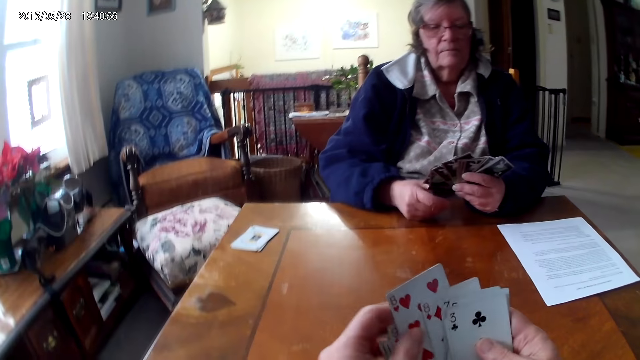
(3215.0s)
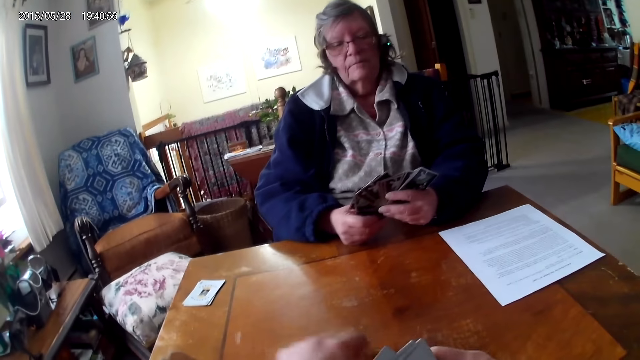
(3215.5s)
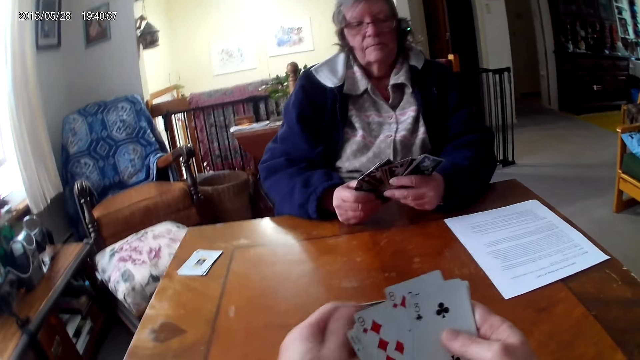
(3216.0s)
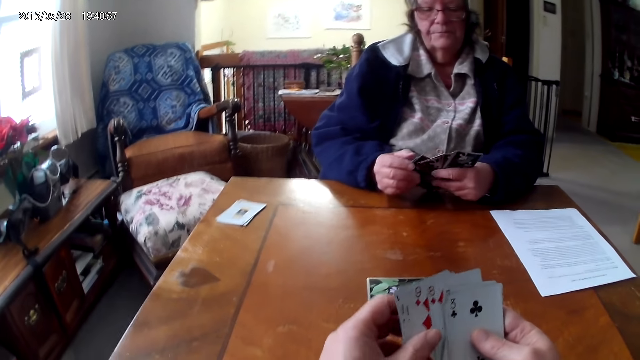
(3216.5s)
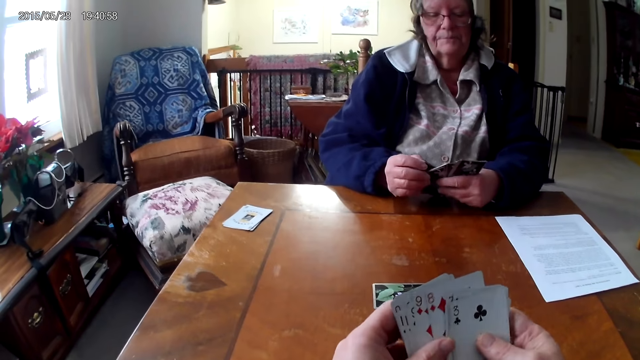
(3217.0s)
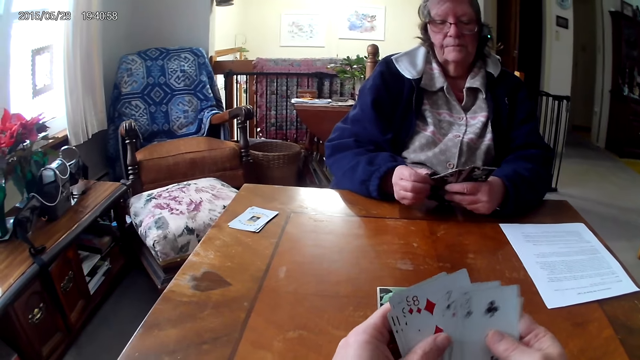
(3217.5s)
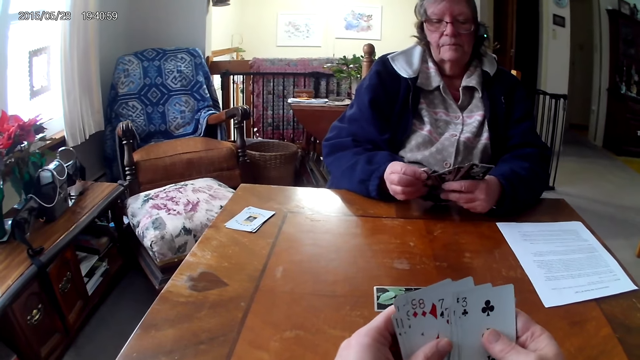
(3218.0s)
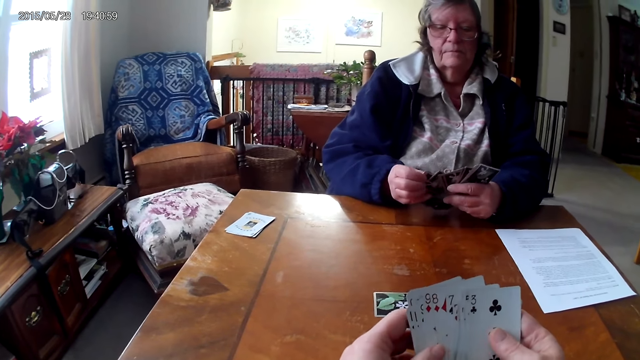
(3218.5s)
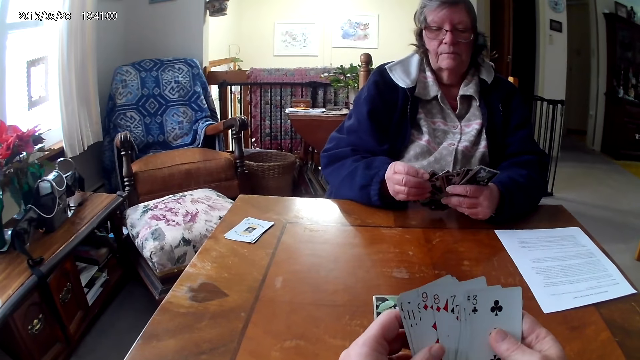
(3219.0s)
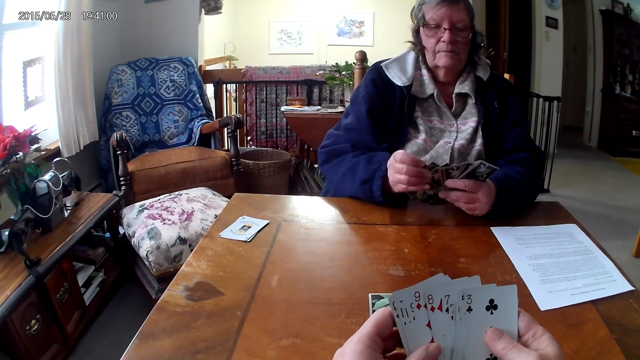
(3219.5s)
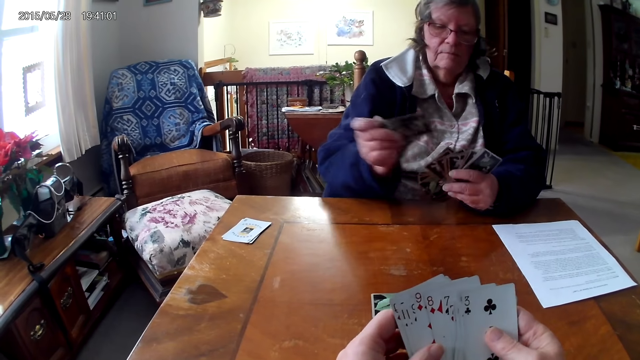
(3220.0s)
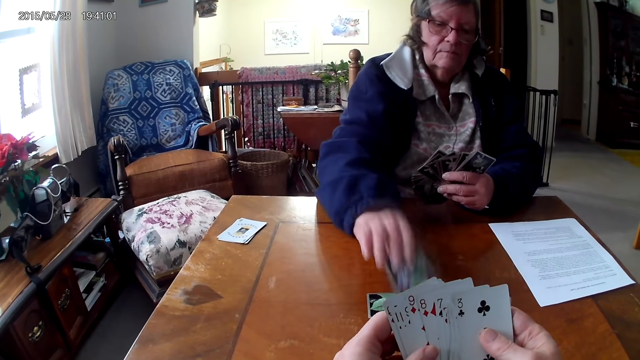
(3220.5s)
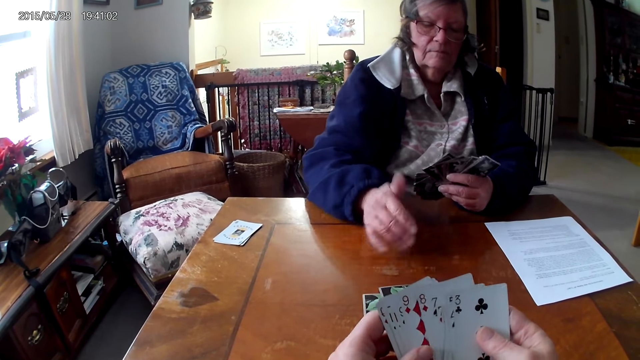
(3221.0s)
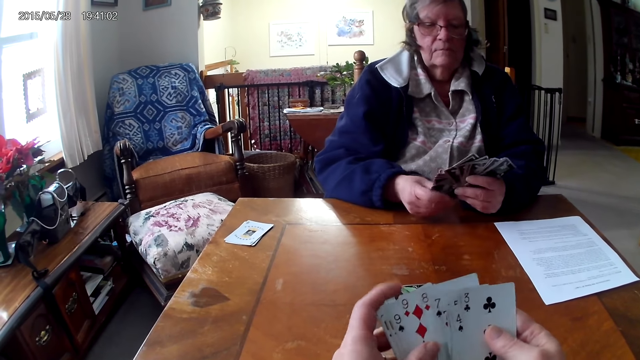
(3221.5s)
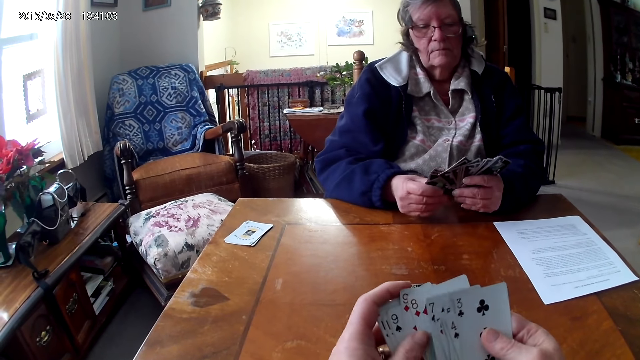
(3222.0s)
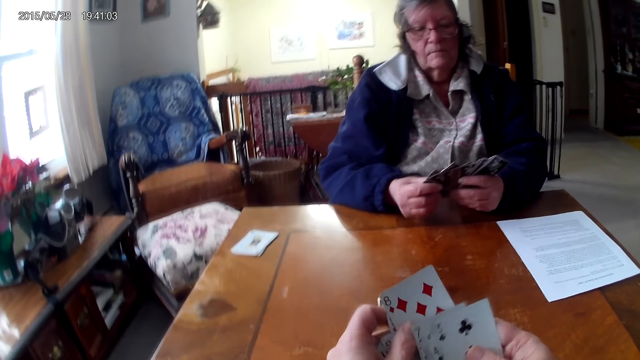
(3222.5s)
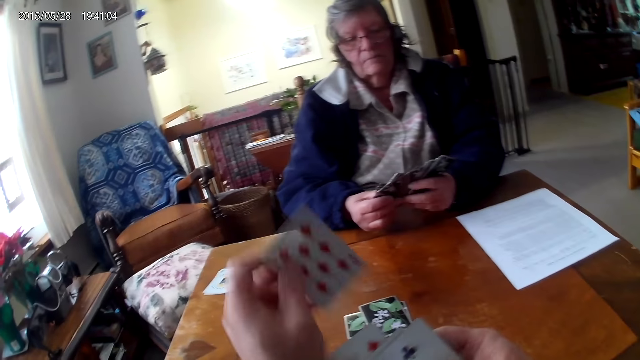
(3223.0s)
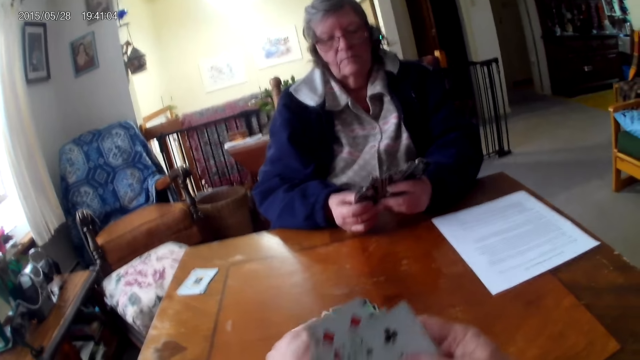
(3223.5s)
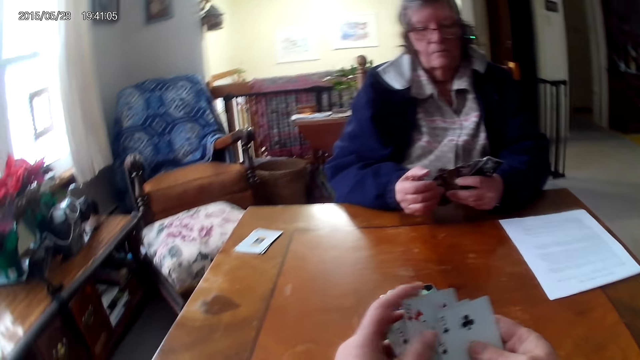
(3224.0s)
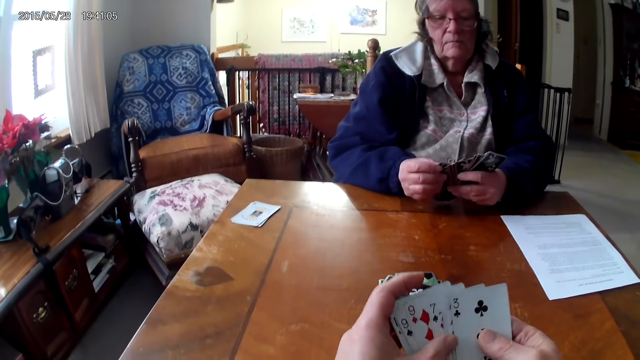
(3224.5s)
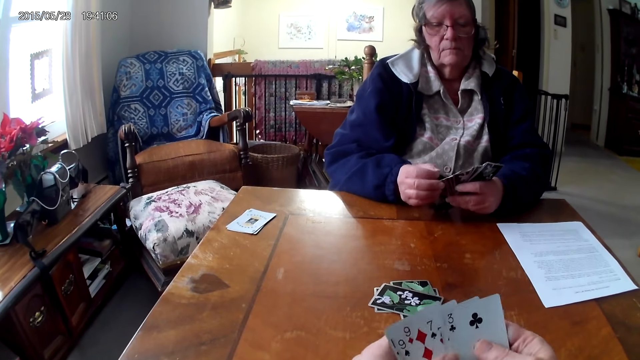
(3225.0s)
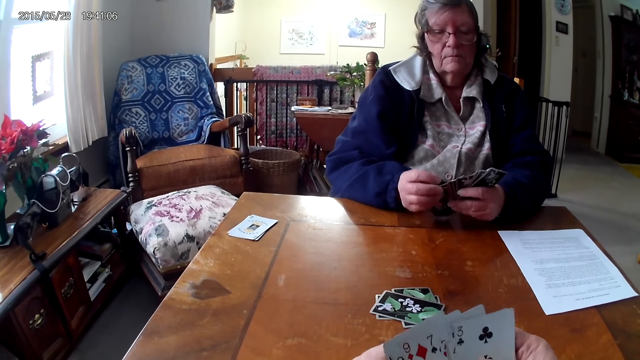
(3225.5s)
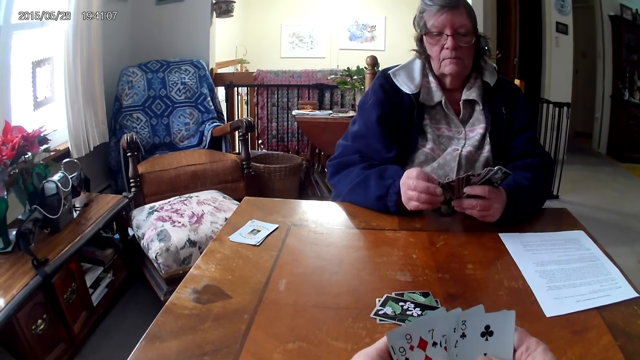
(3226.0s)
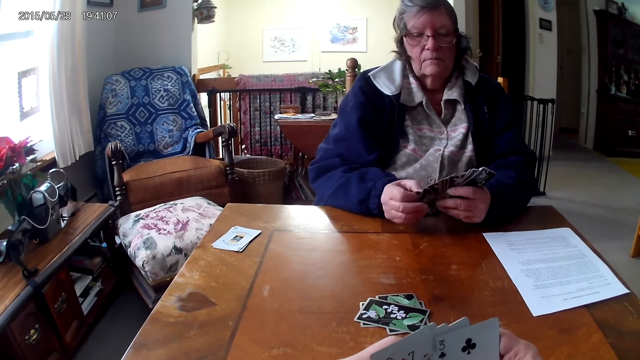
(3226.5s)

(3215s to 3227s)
The camera wearer puts the cards on the table. The woman puts a card on the table. The camera wearer puts the cards on the table.

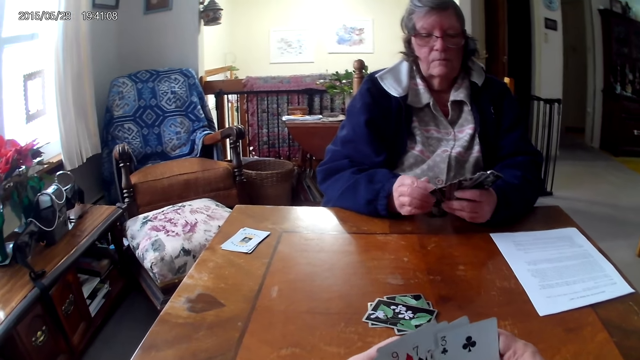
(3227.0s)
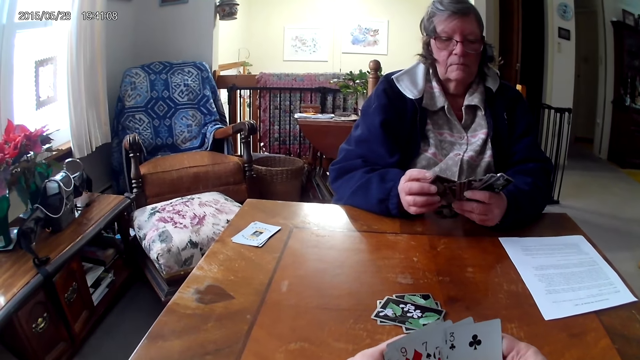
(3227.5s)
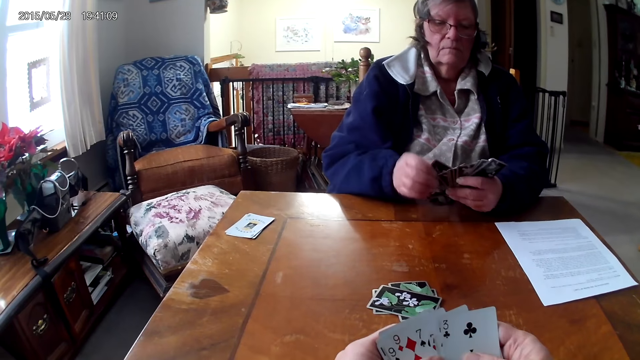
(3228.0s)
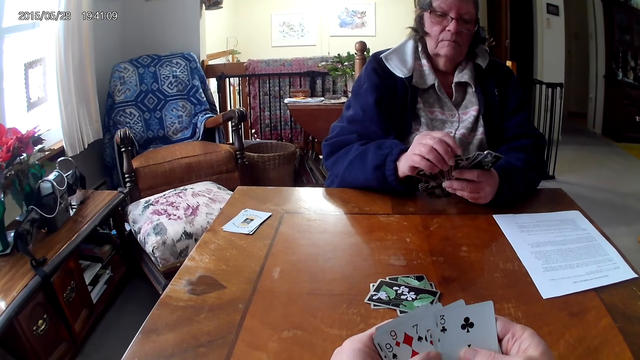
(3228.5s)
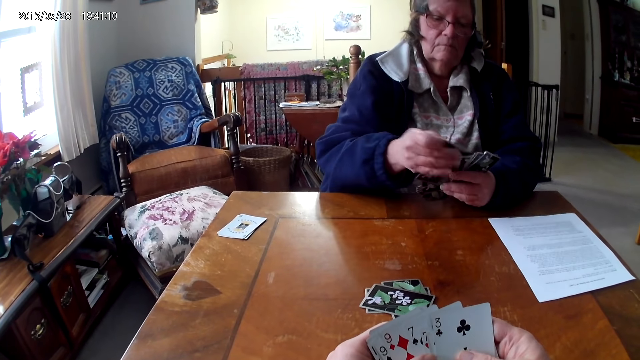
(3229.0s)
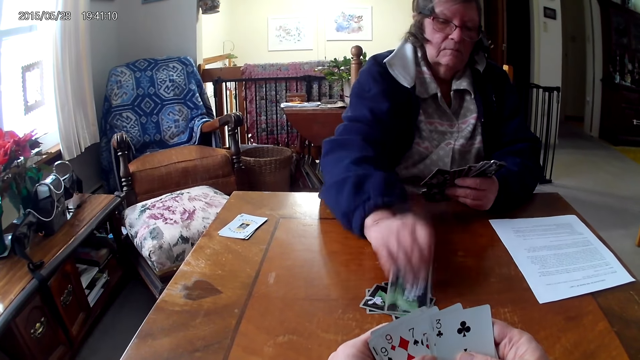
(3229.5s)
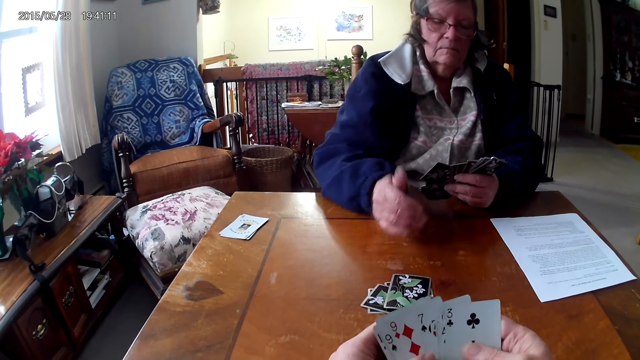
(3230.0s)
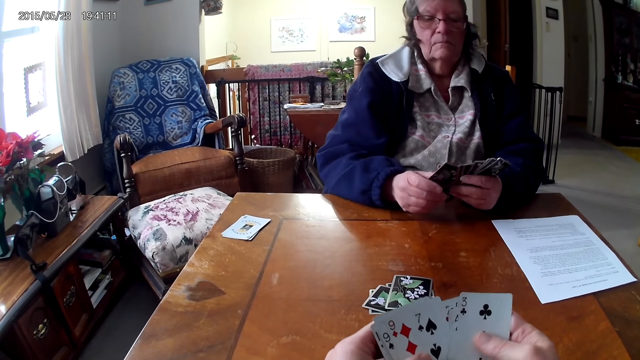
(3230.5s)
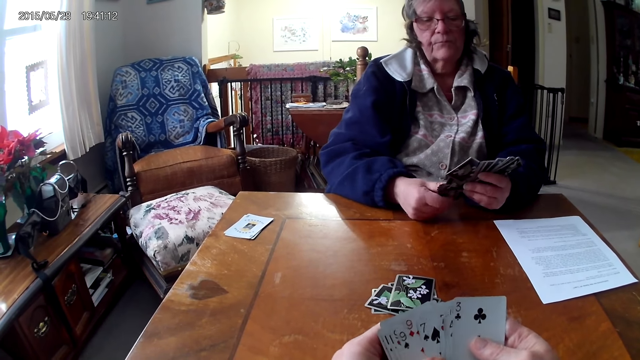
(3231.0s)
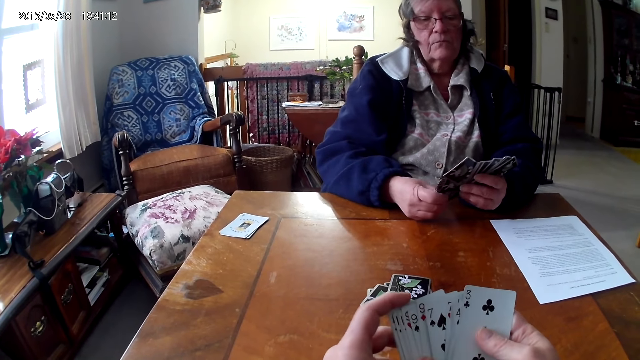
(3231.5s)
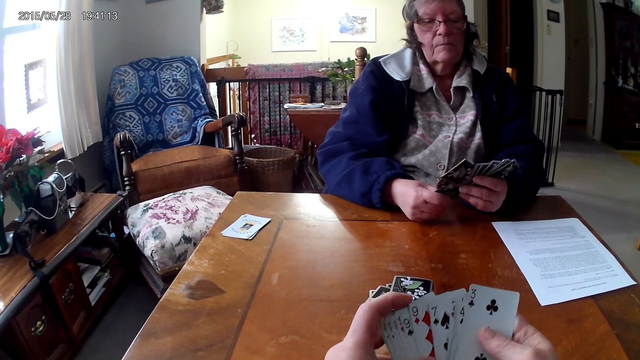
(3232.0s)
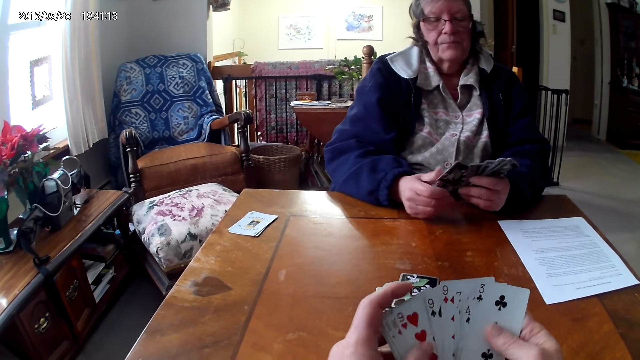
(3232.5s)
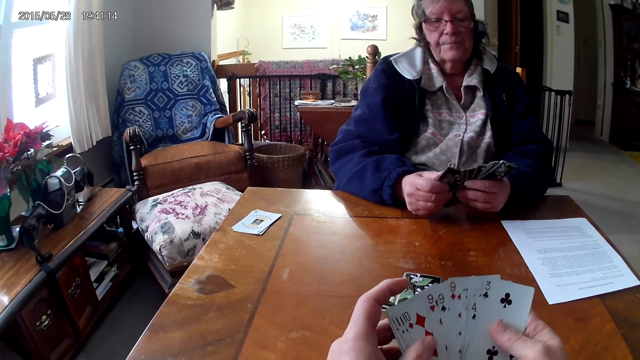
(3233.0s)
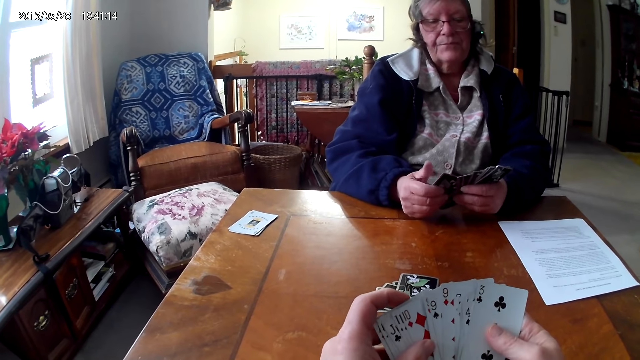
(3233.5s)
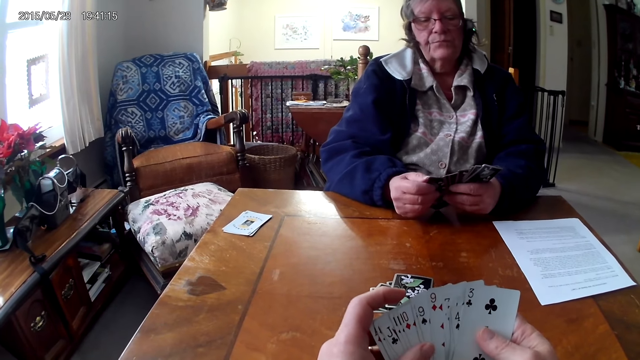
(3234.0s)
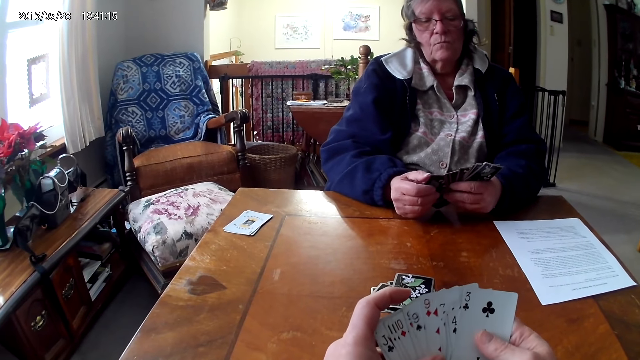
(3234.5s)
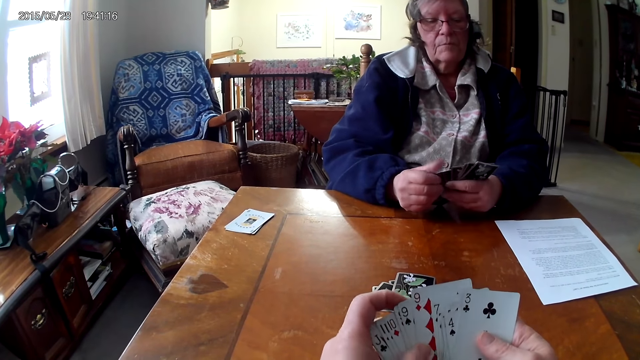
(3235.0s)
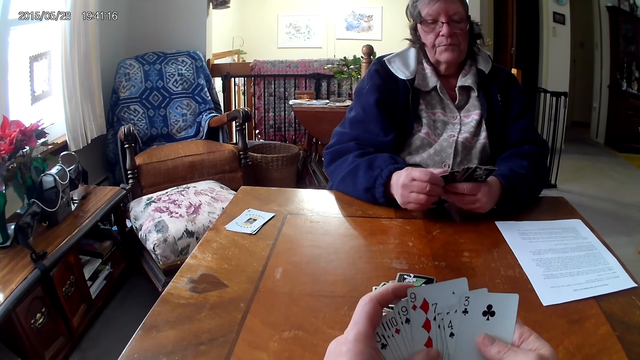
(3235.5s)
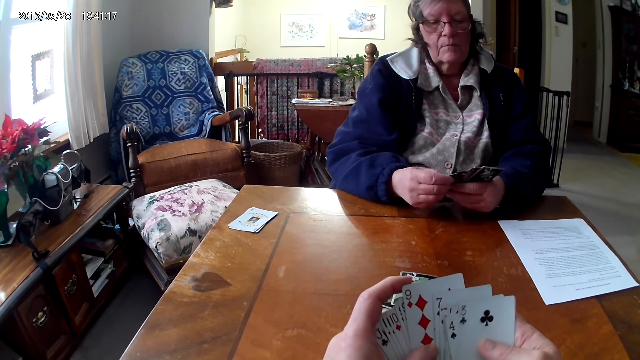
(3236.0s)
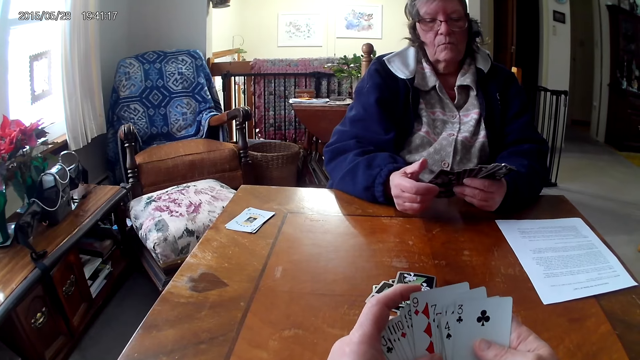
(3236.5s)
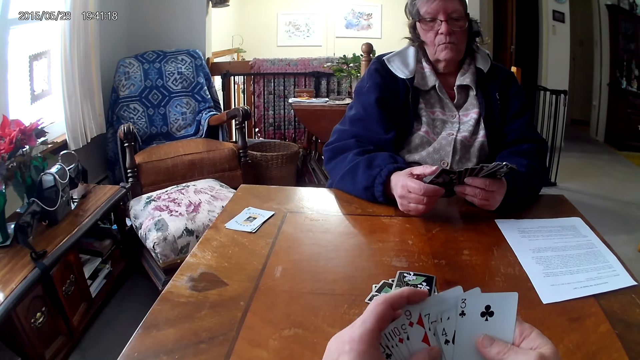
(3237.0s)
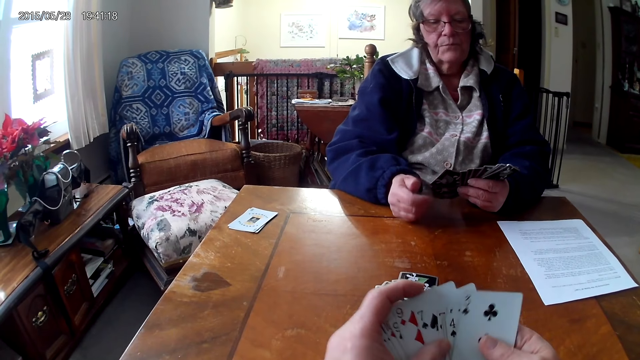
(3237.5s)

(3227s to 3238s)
The woman puts a card on the table. The camera wearer looks at the cards.
